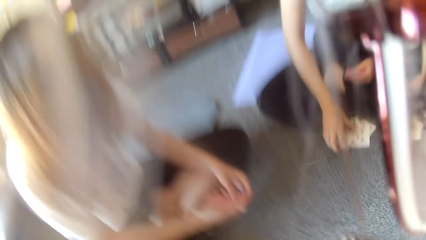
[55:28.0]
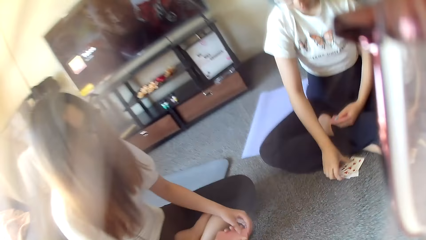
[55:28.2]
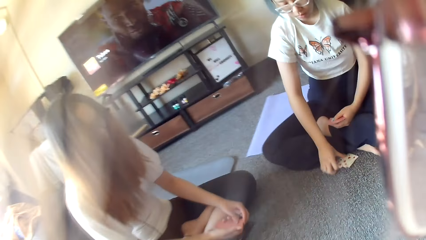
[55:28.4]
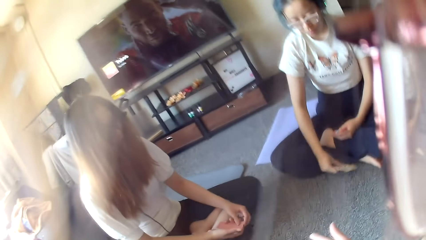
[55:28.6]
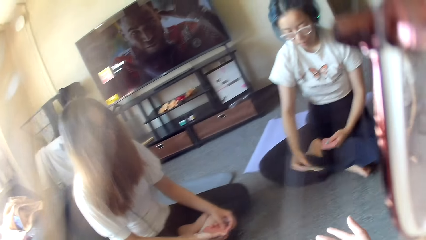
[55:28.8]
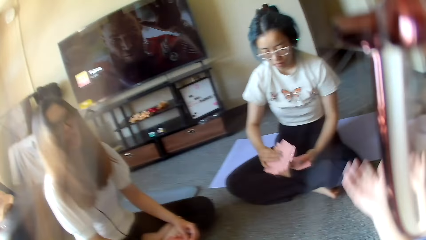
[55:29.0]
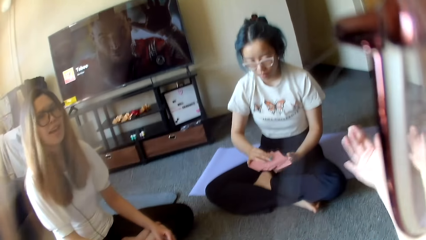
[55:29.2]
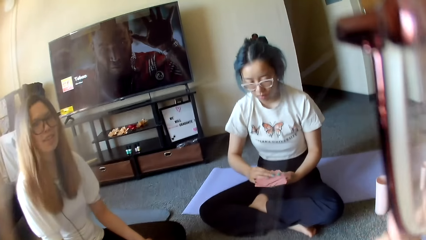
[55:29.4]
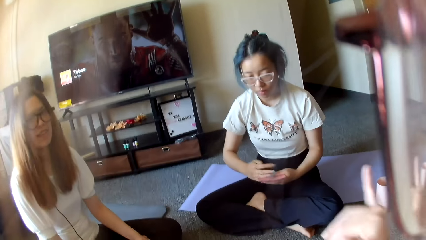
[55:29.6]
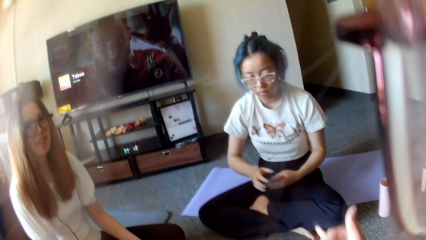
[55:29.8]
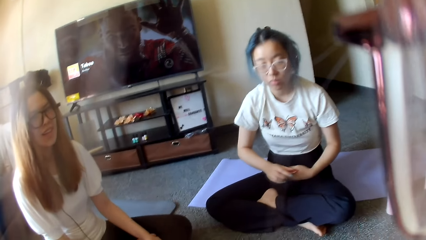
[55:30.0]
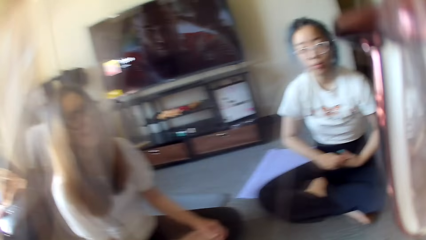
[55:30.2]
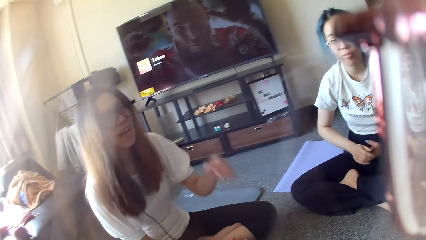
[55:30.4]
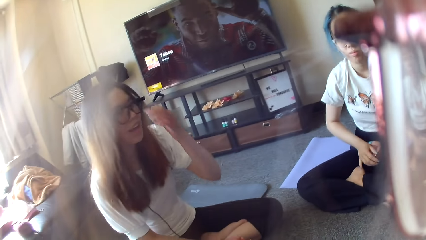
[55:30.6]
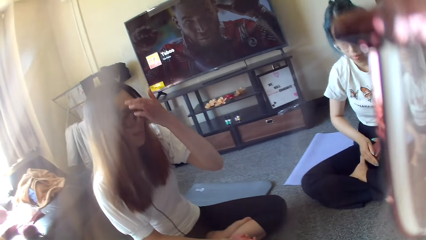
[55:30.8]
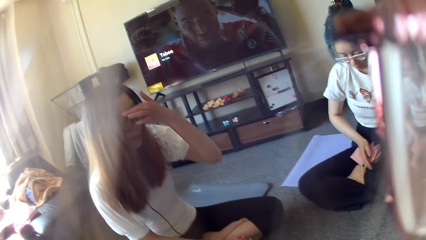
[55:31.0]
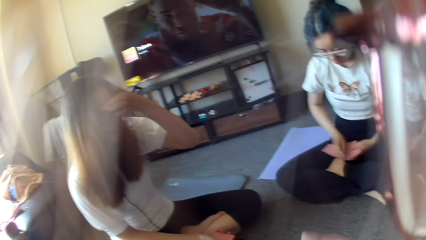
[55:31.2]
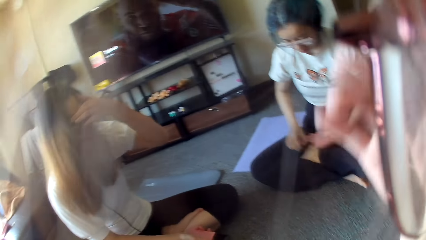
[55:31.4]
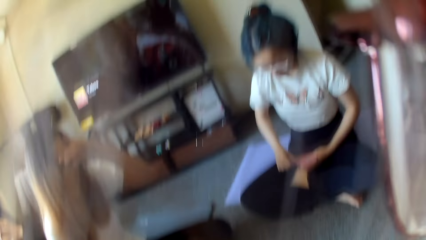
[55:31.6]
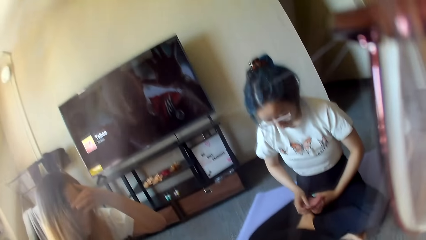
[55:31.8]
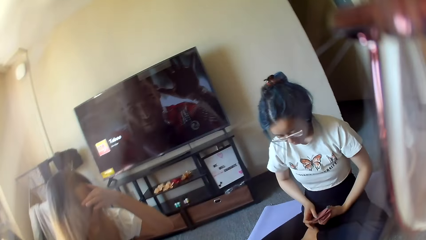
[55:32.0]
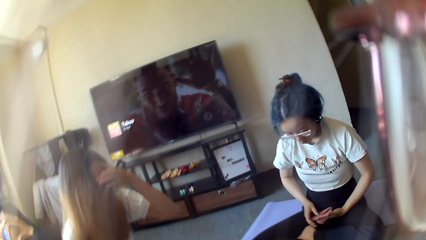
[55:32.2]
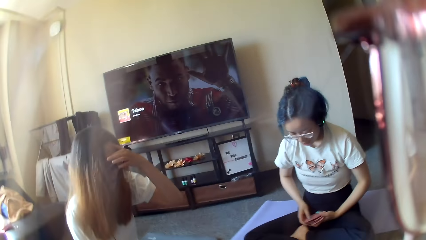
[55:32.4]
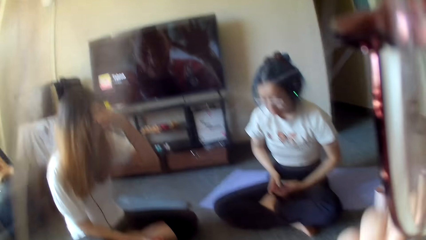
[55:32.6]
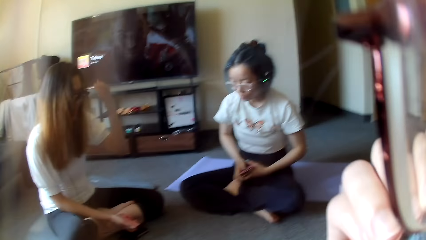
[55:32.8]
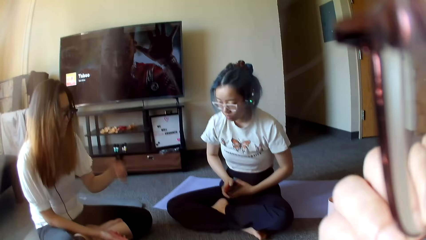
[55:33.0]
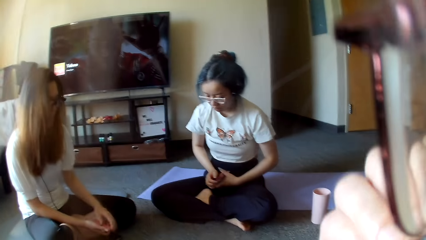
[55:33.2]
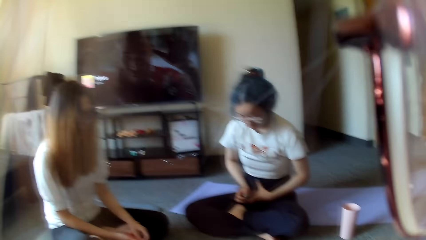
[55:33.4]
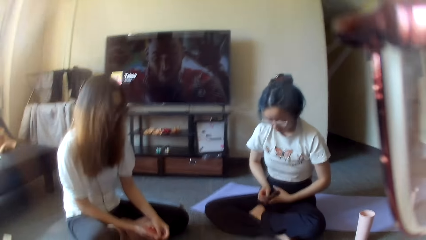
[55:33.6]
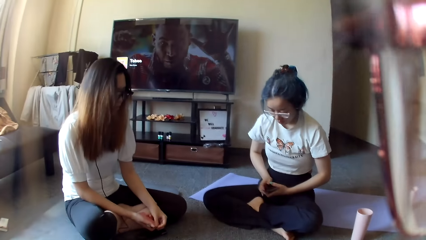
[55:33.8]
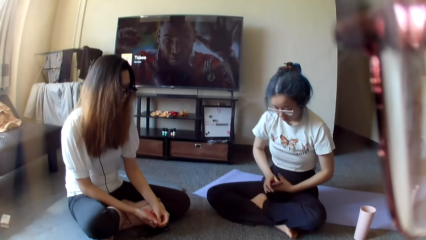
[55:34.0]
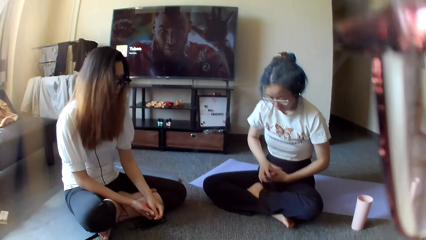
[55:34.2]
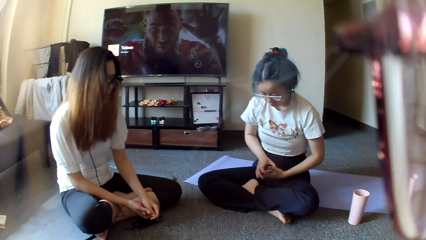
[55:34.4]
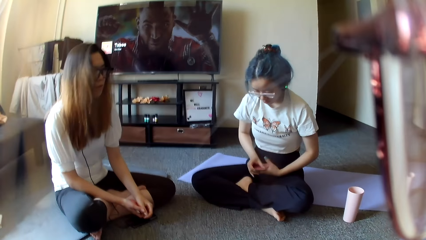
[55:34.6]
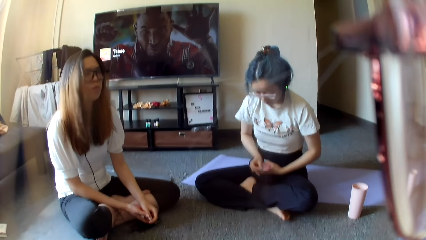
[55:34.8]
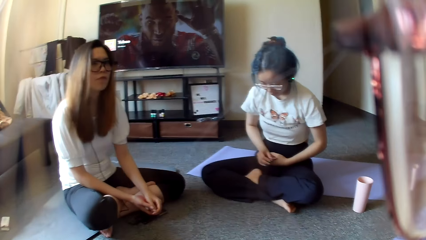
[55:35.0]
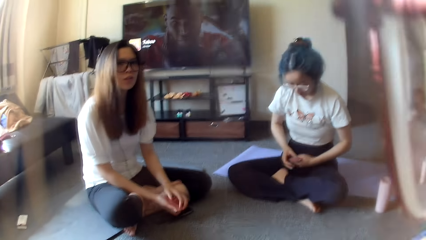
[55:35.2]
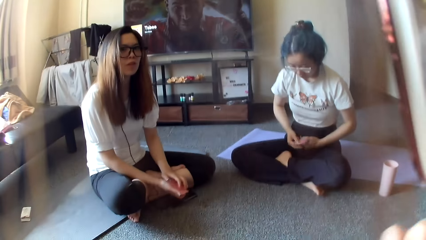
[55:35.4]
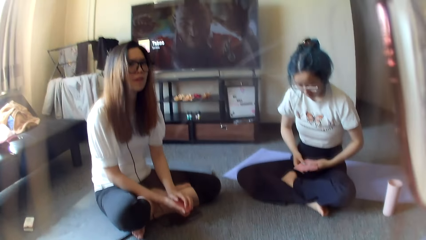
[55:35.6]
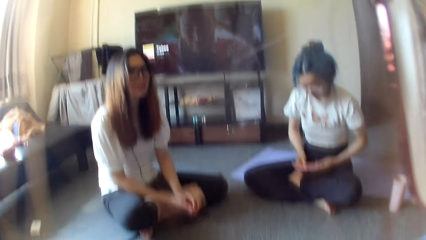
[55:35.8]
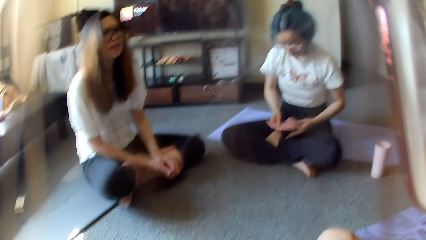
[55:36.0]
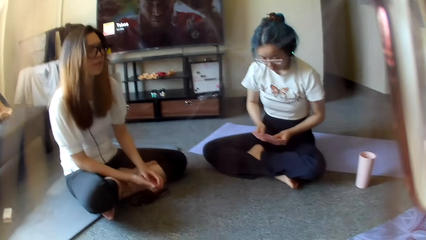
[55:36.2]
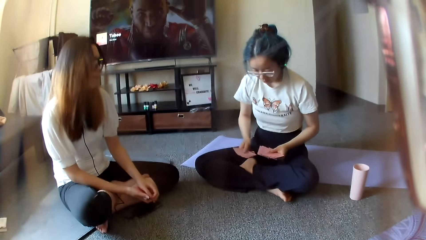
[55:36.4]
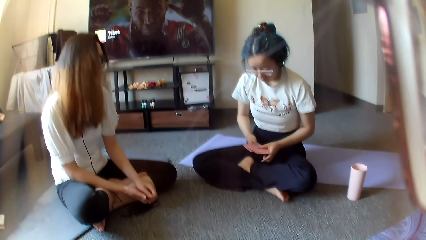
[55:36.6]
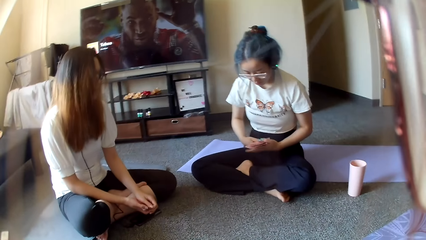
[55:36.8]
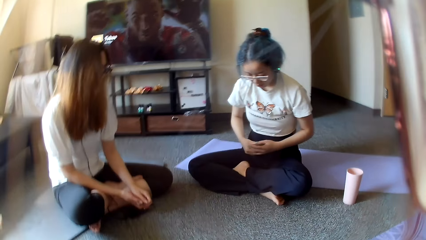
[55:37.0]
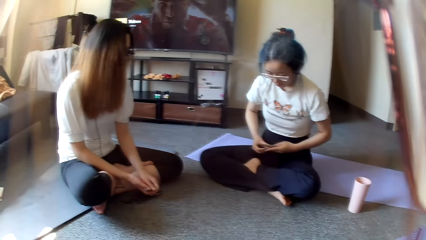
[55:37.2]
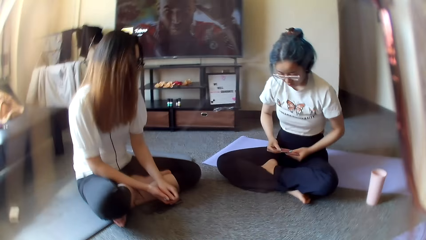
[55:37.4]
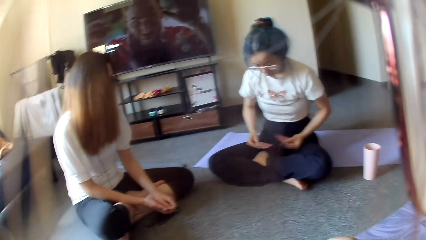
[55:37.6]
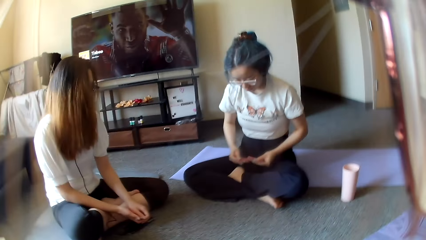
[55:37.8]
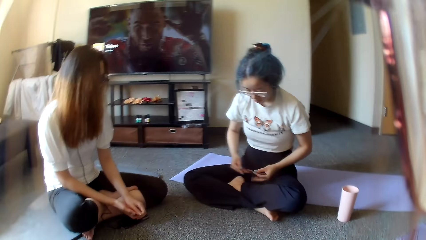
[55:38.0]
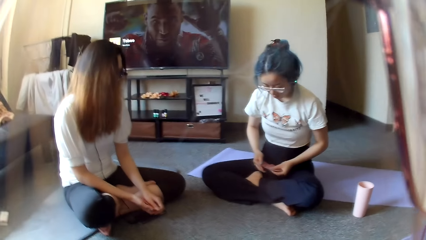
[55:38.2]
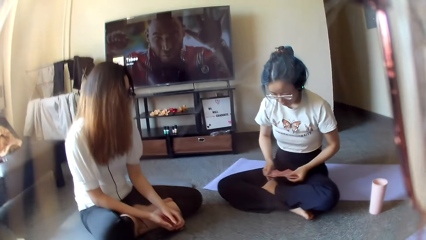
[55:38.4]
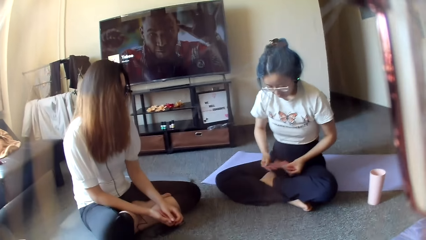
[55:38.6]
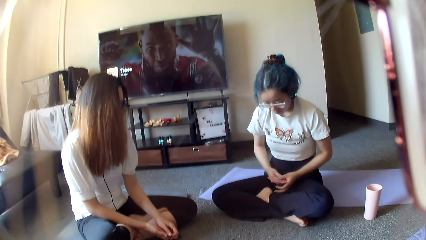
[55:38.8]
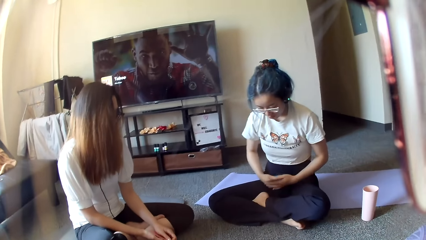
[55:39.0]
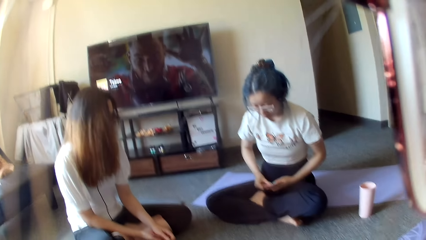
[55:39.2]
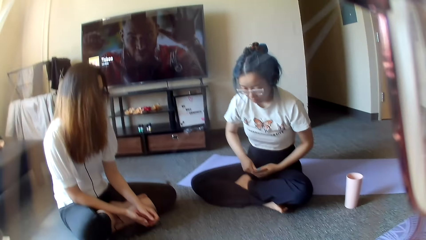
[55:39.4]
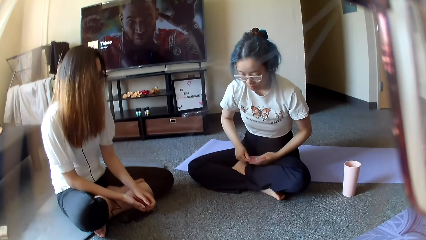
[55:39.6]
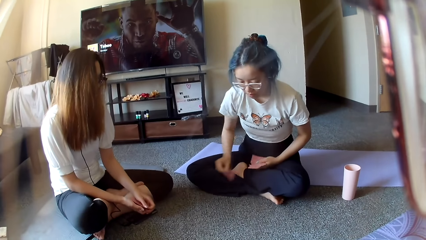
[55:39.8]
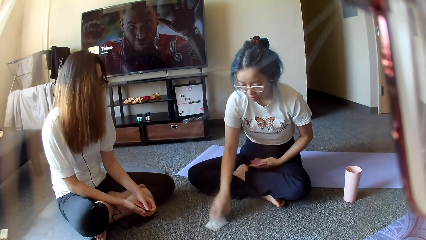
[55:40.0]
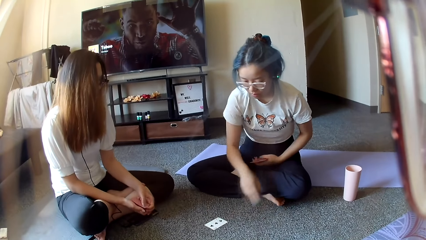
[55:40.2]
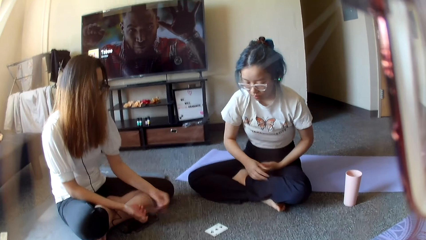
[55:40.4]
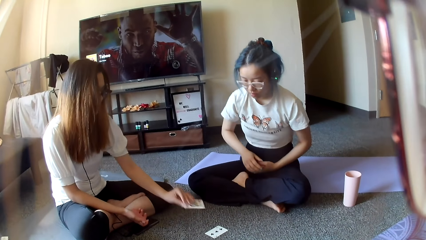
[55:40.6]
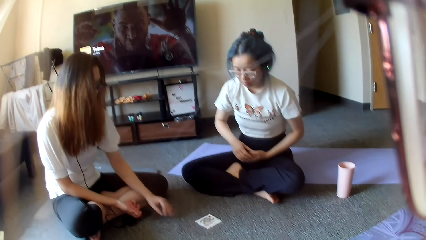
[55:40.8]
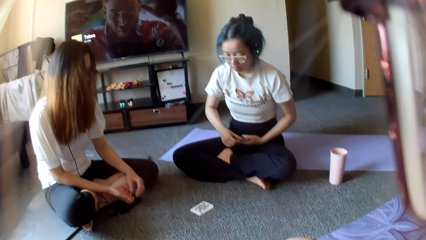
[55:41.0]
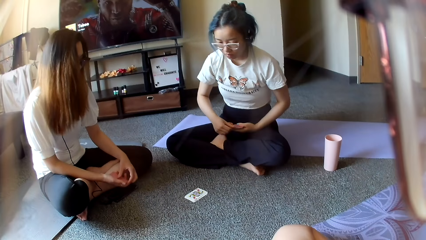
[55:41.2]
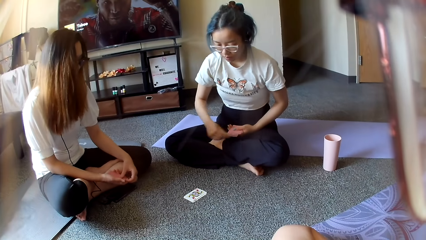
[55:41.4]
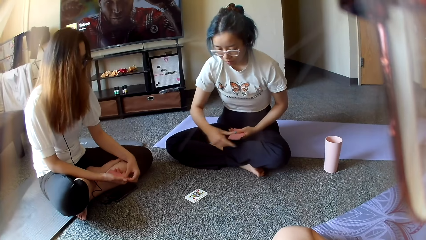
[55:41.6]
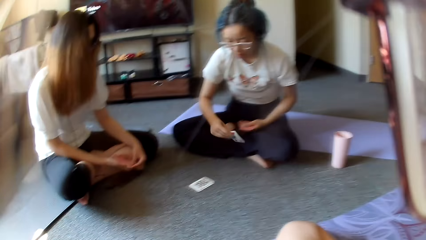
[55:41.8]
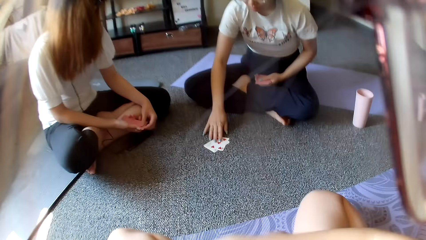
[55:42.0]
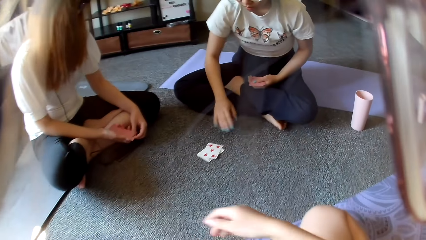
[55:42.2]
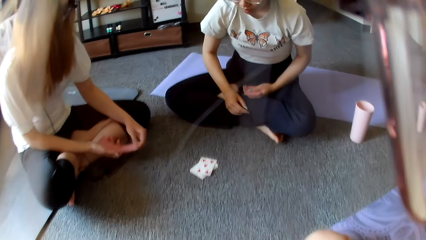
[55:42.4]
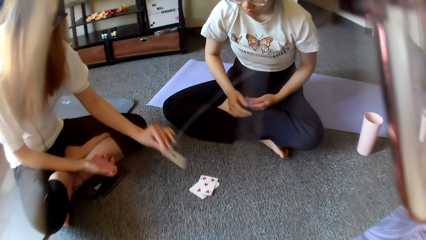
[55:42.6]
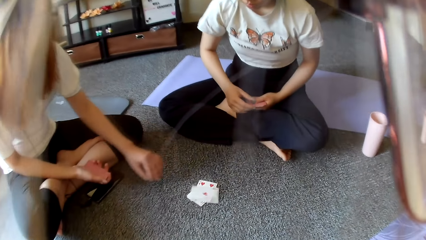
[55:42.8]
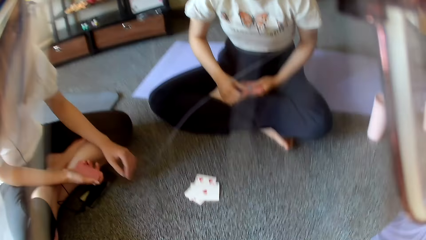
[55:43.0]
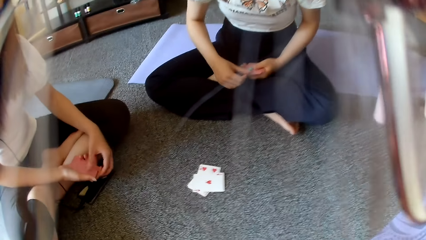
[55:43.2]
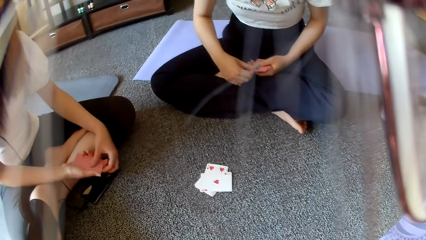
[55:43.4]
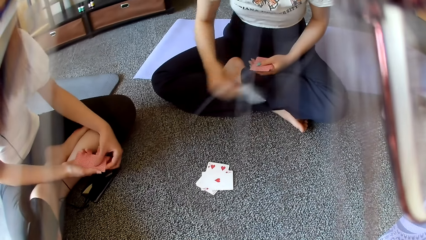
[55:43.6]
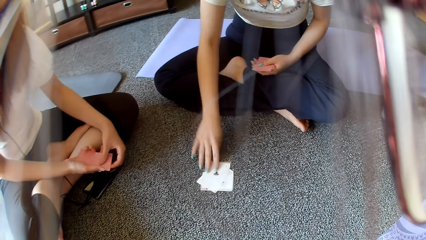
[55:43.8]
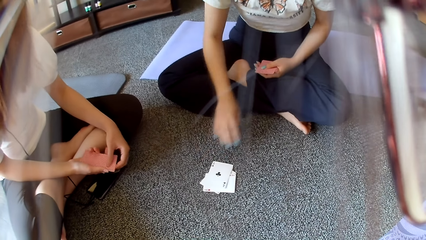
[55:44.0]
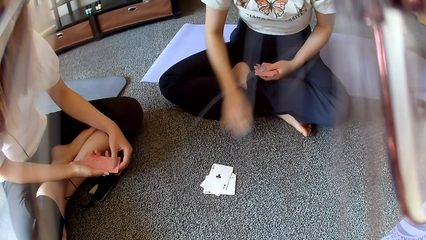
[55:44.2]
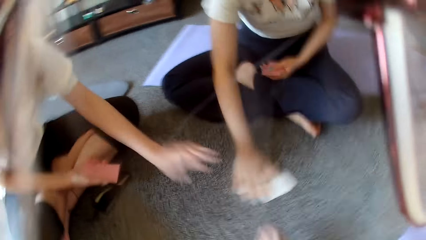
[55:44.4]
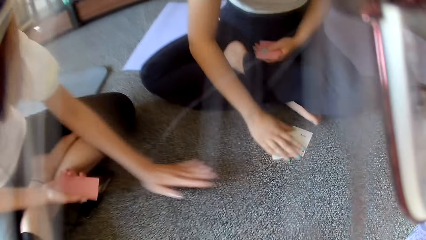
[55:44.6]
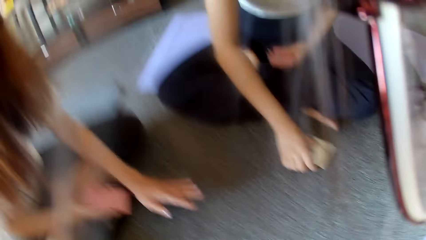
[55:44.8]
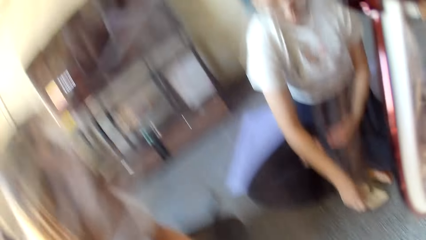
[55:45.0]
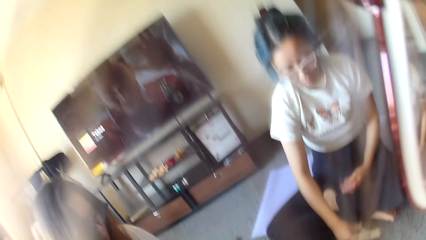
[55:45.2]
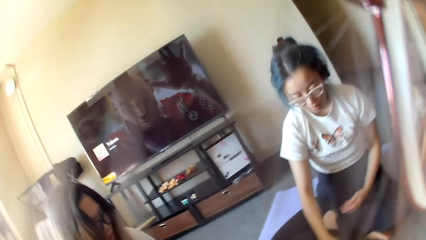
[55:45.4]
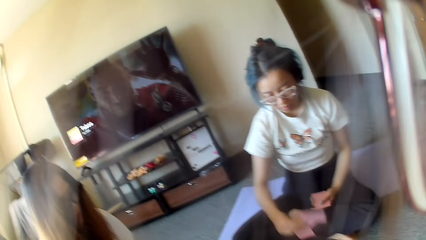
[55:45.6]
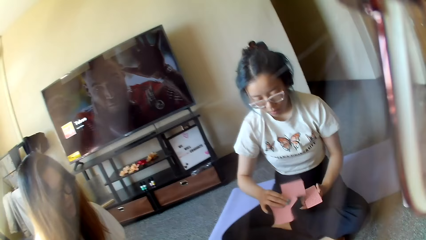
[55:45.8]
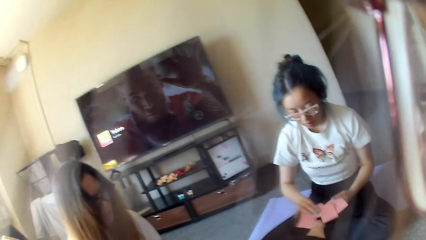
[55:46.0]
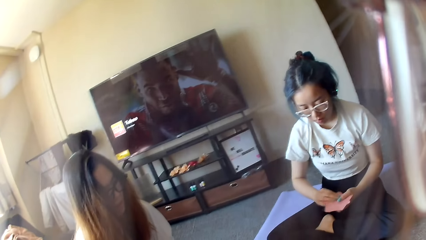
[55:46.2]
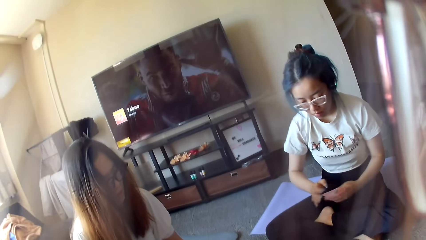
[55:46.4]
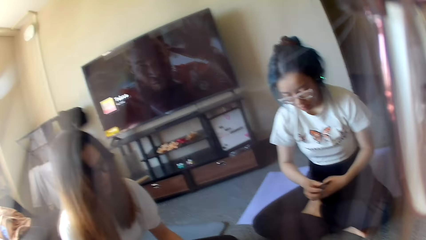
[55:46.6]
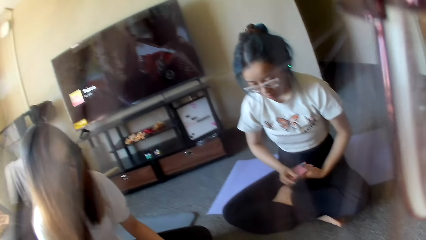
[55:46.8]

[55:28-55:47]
A woman collects the card on the floor. The camera wearer lifts the hand. They swing the hand. Another woman adjusts the eye glasses. The other woman wipes the face. The camera wearer lifts the hand. They cover the mouth with the hand. They look around. The first woman selects the cards. The first woman shuffles cards. The first woman plays poker. The first woman places a card on the floor. The other woman places a card on the floor. The other woman plays poker. The first woman places a card on the floor. The first woman plays poker. The other woman places a card on the floor. The other woman plays poker. The first woman places a card on the floor. The first woman plays poker. The first woman collects the card on the floor. The other woman moves the hands. The first woman selects the cards.
